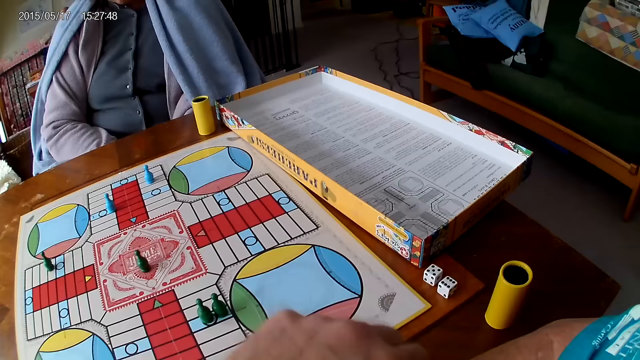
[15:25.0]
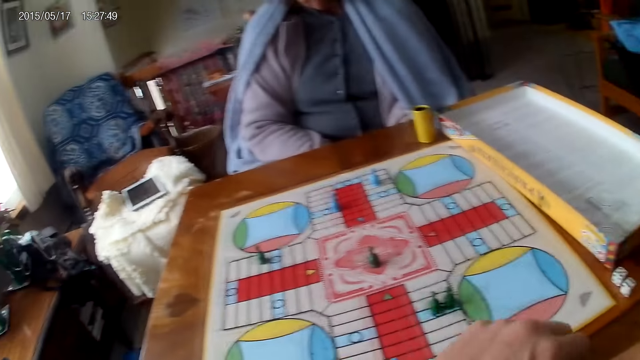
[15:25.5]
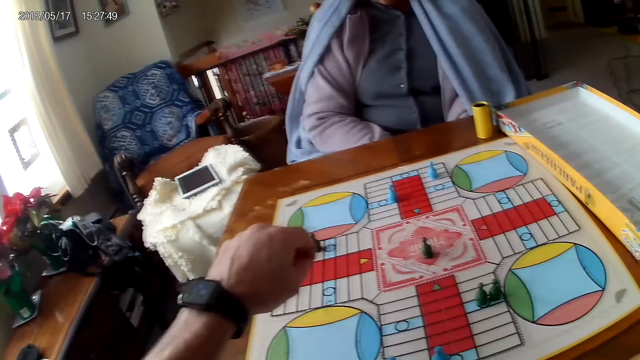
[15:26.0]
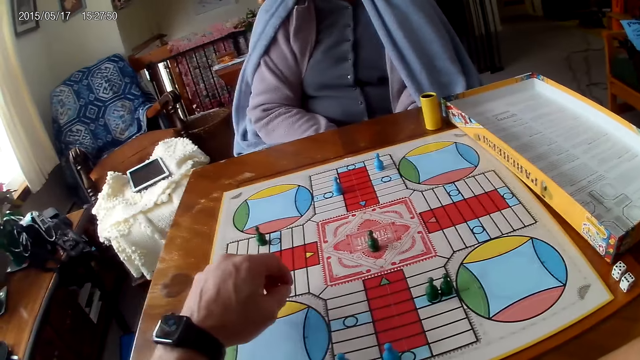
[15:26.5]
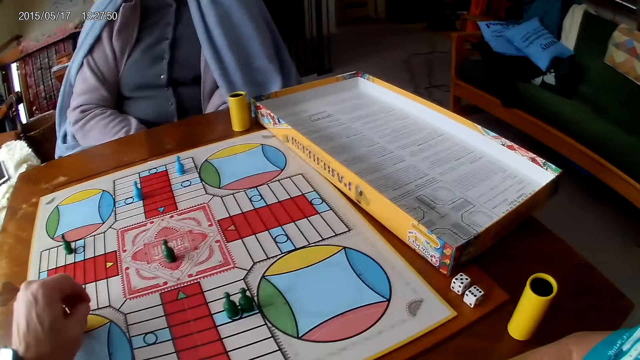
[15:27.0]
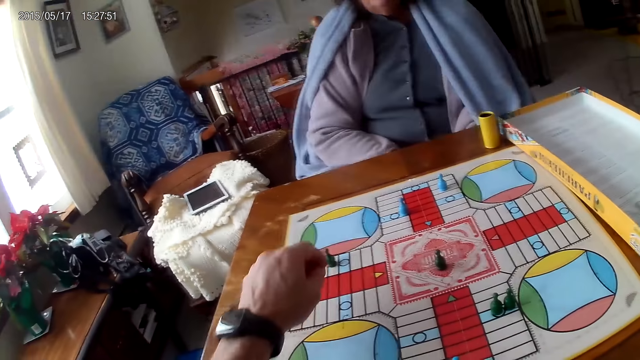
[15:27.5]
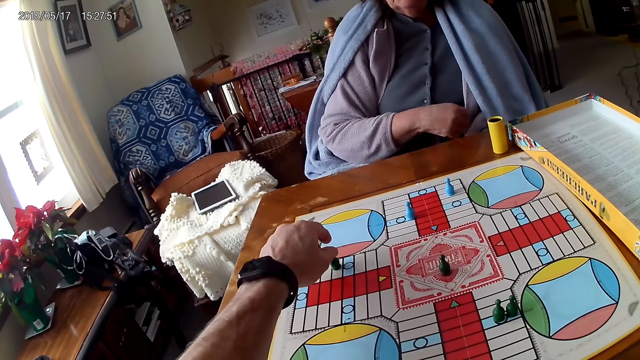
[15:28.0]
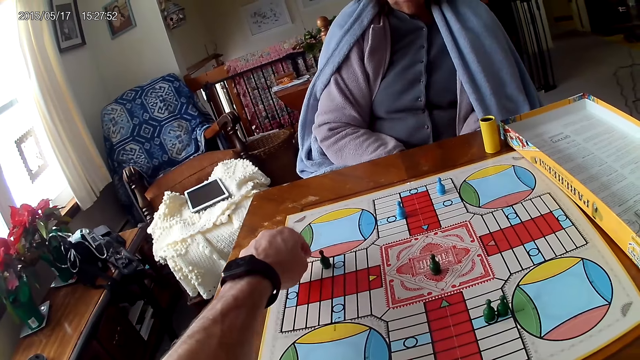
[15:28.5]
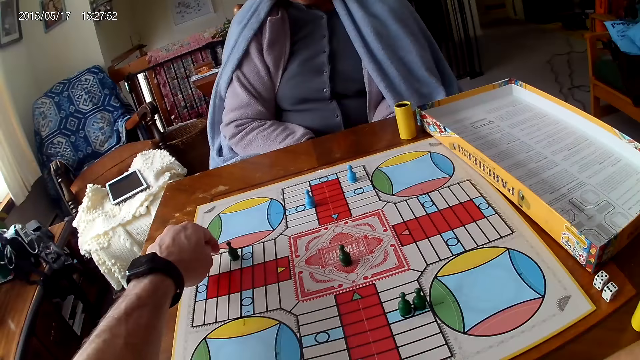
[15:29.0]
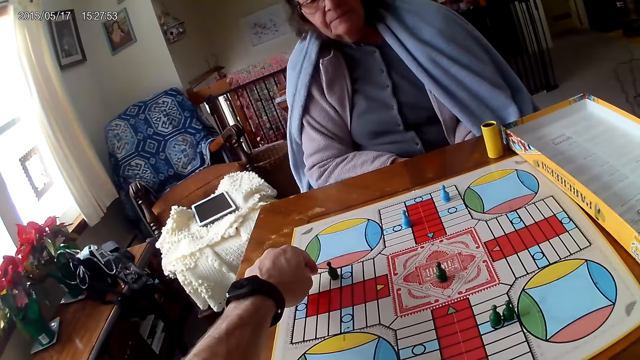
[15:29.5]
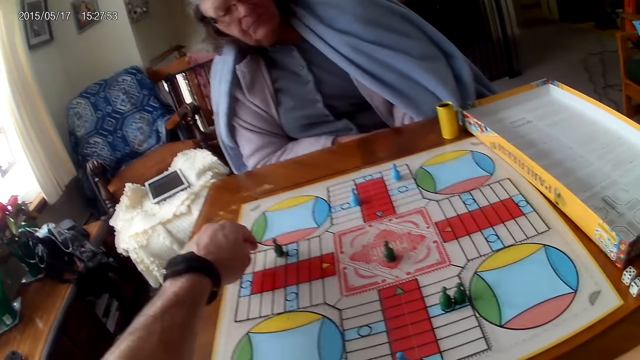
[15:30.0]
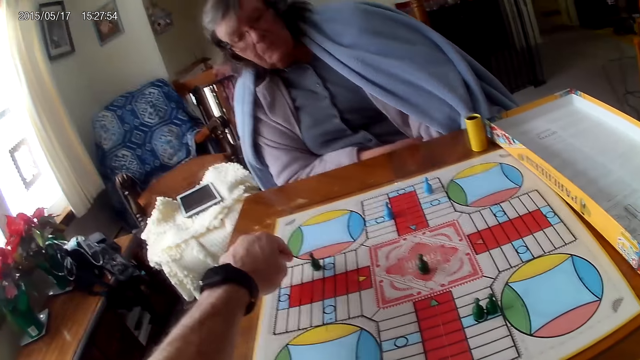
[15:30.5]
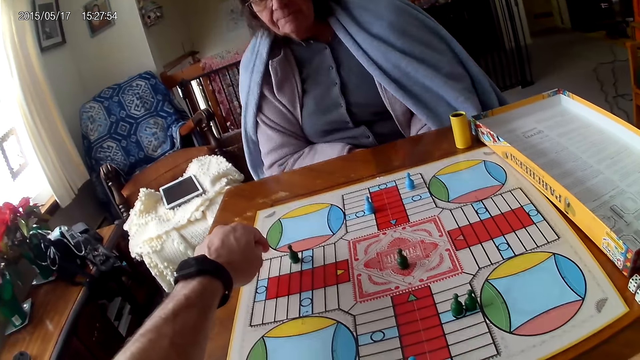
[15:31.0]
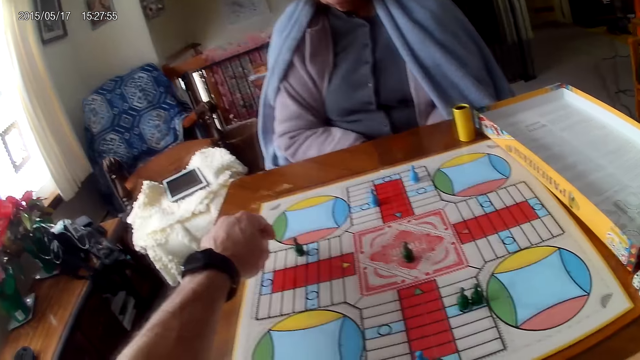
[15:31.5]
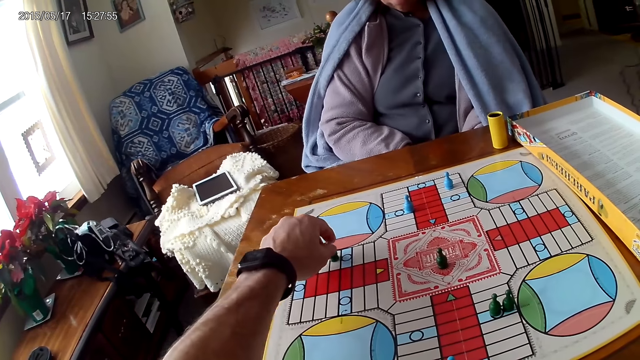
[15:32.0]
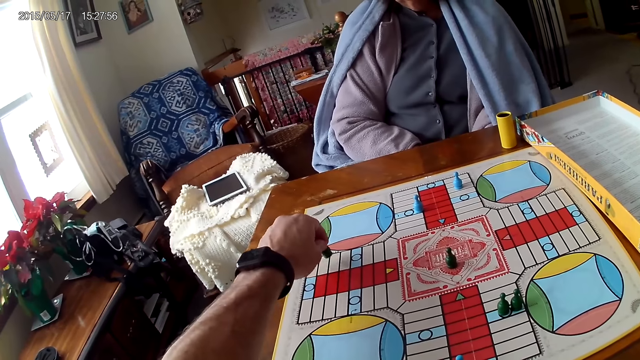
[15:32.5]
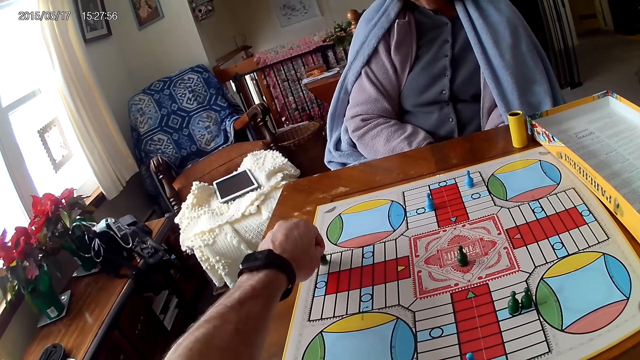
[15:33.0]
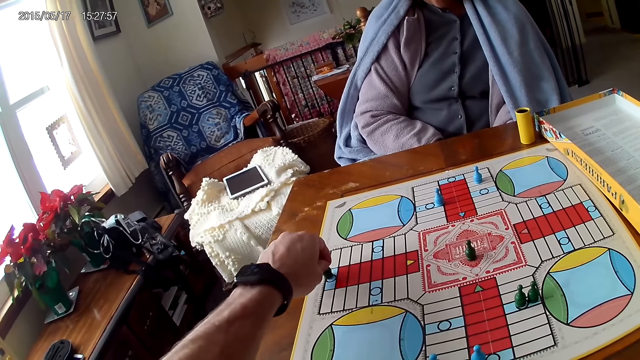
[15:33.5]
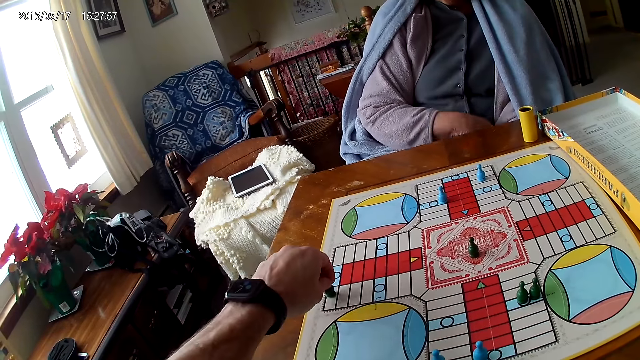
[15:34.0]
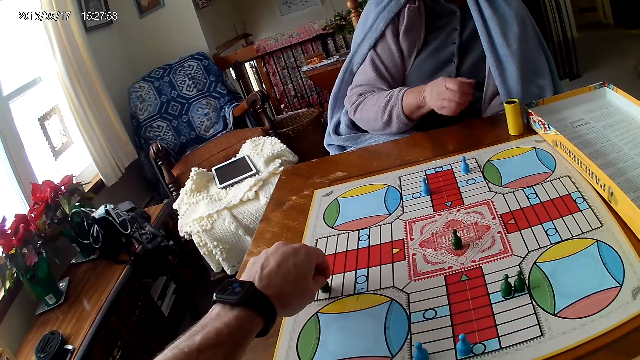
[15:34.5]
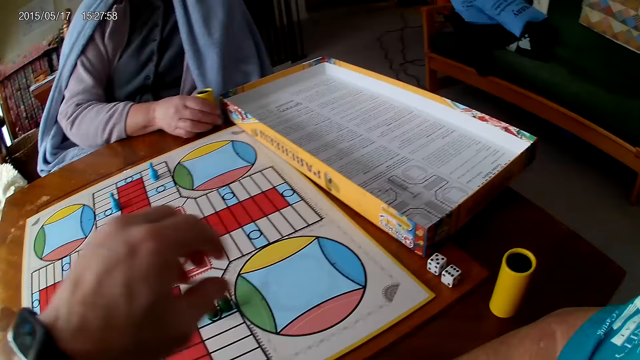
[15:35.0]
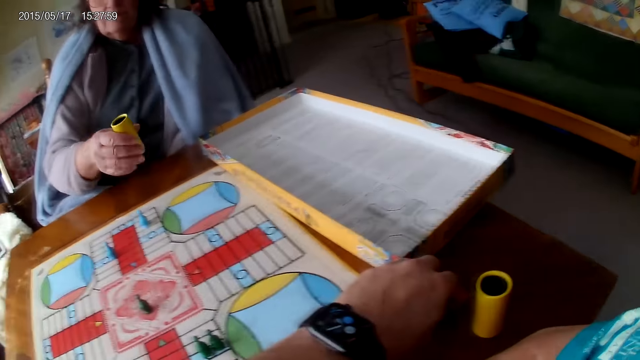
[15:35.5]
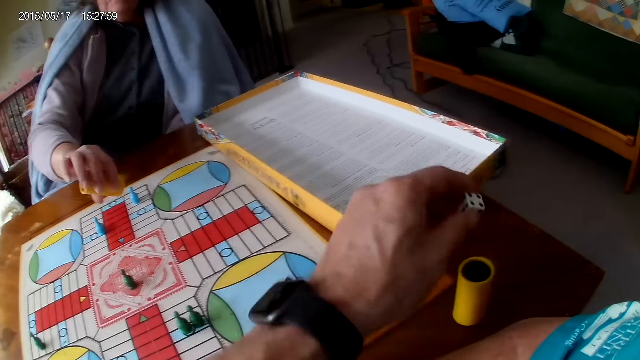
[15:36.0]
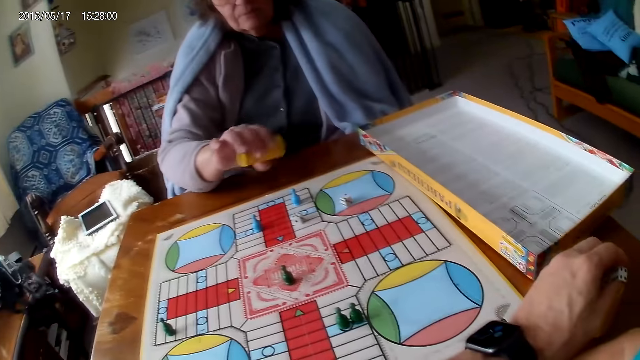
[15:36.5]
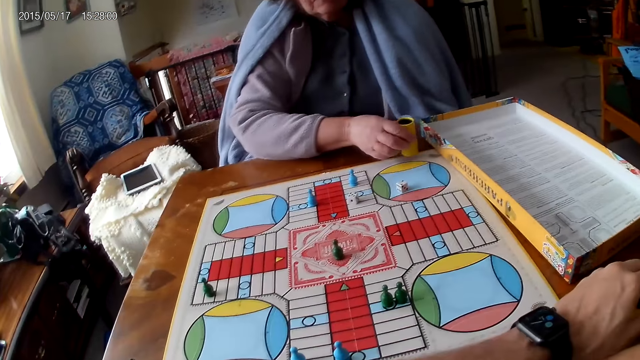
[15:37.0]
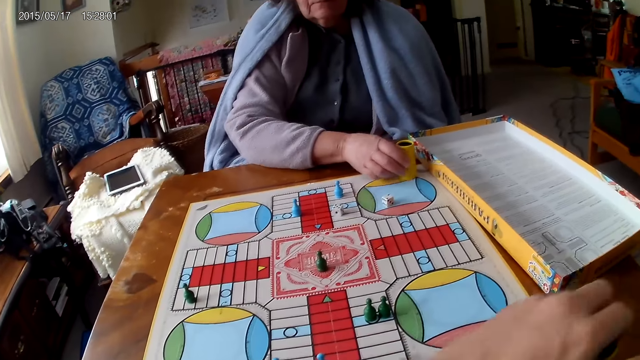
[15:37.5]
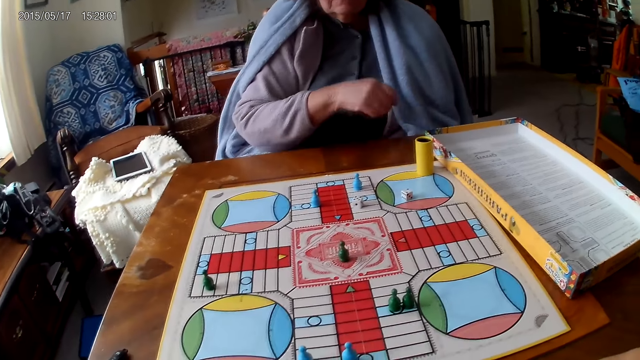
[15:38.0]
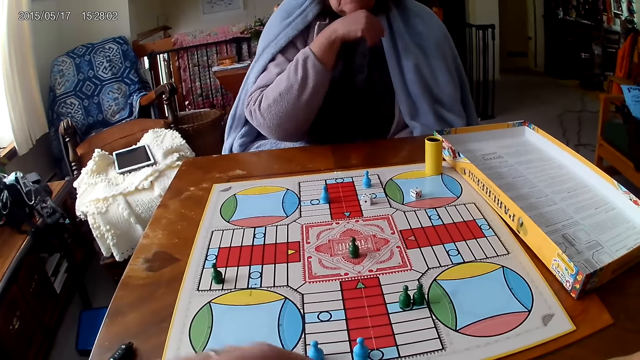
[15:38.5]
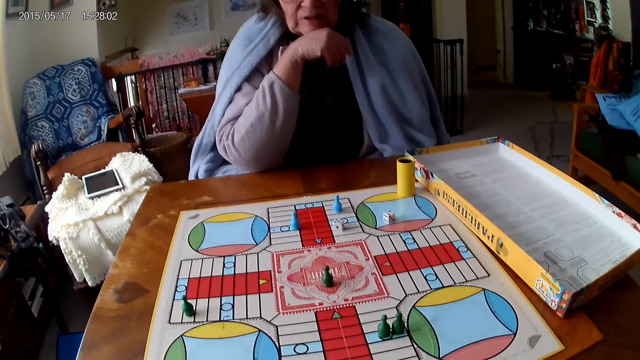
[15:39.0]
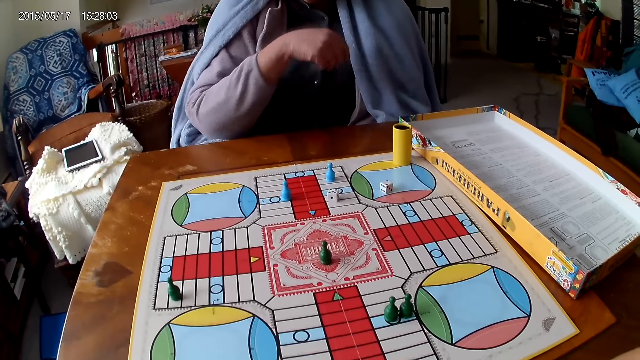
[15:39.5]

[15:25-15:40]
The camera wearer counts the space. He moves another piece on the Ludo board with his right hand. A woman picks the dice cup and shakes her container with her right hand. The camera wearer picks his dice from the Ludo board with his right hand. The woman drops the dice in her container on the Ludo board. The camera wearer drops the dice into his container. The woman drops her container on the table. The camera wearer grabs his container from the table with his right hand.

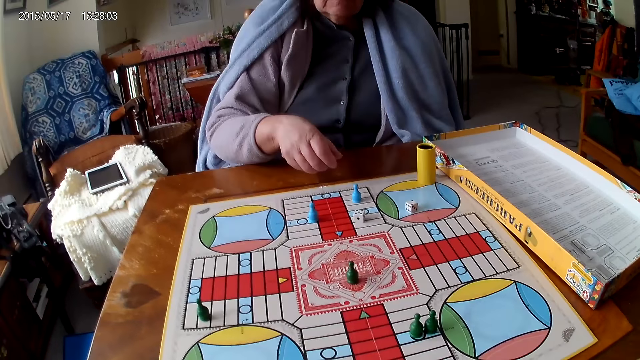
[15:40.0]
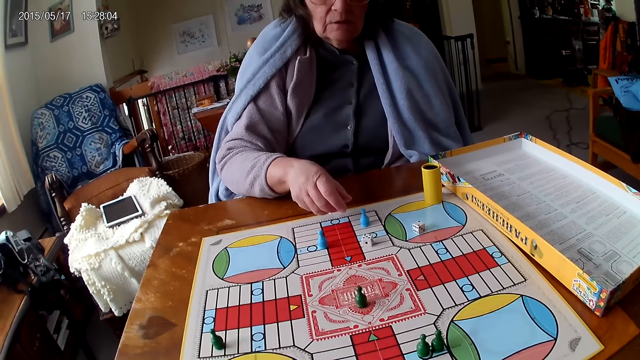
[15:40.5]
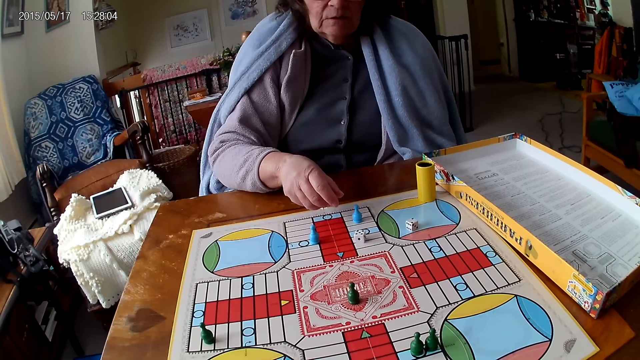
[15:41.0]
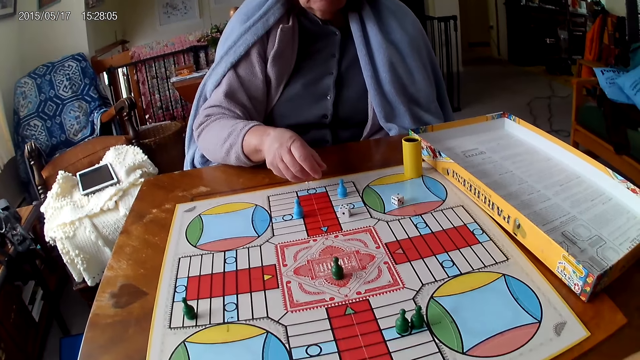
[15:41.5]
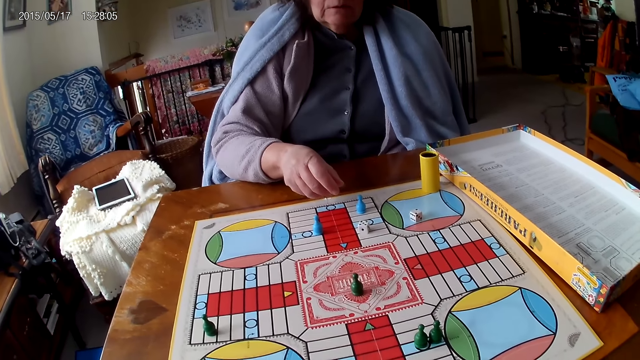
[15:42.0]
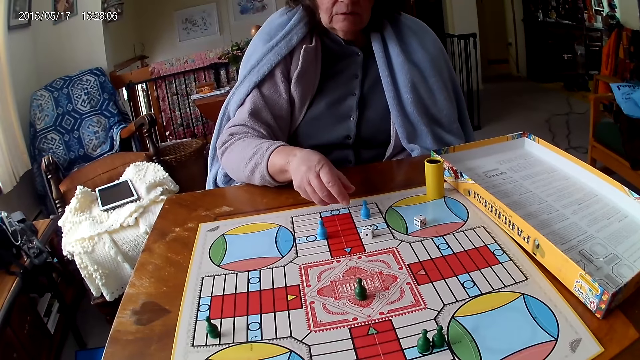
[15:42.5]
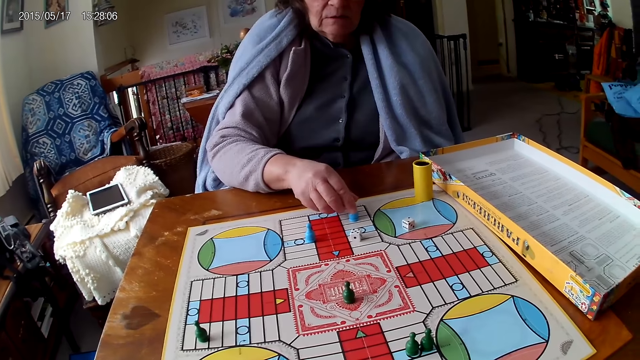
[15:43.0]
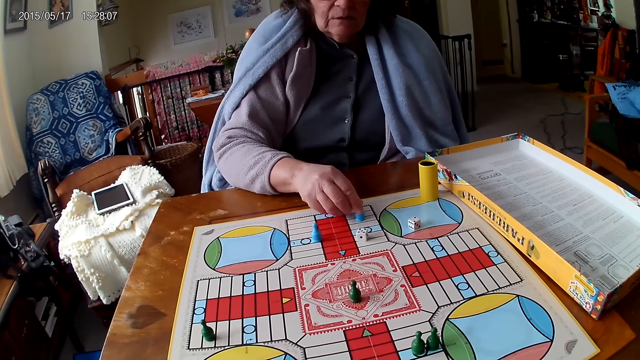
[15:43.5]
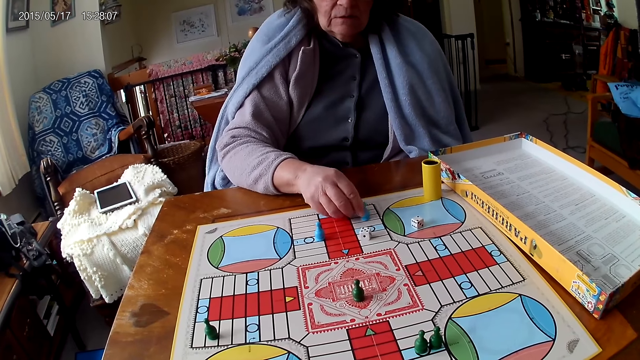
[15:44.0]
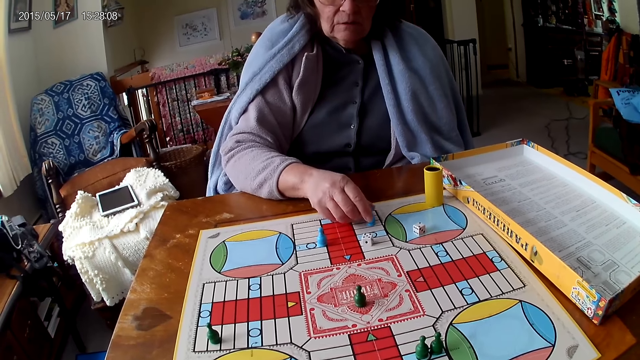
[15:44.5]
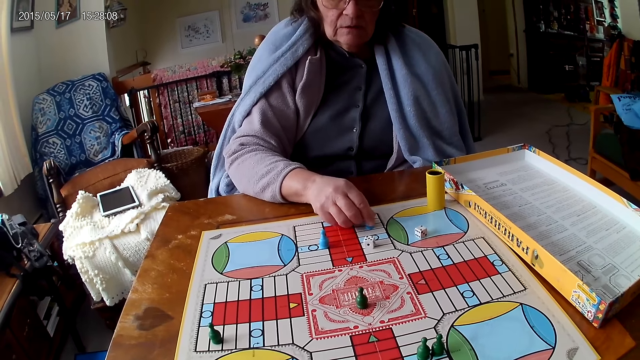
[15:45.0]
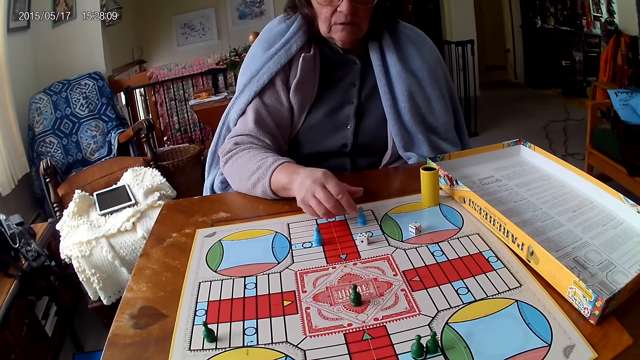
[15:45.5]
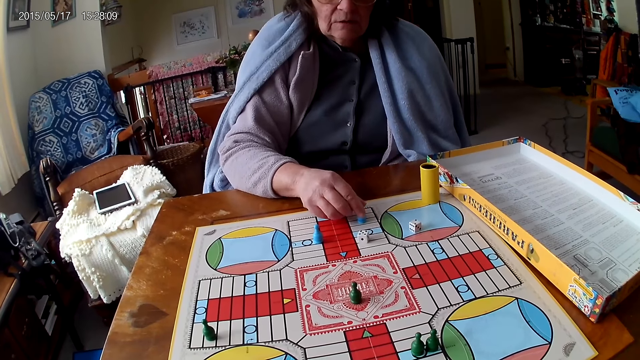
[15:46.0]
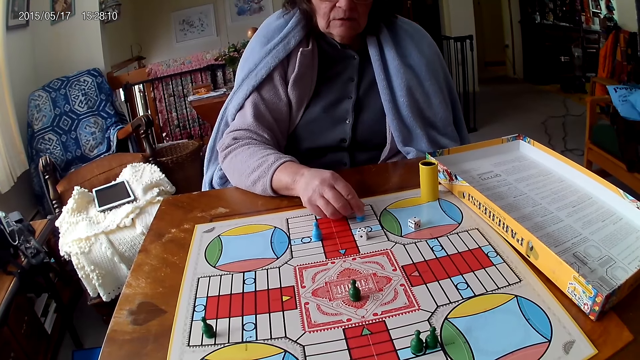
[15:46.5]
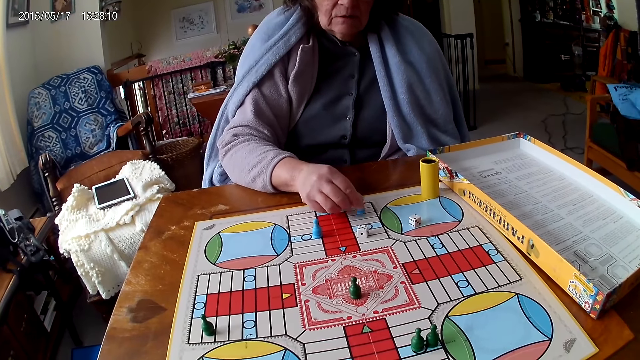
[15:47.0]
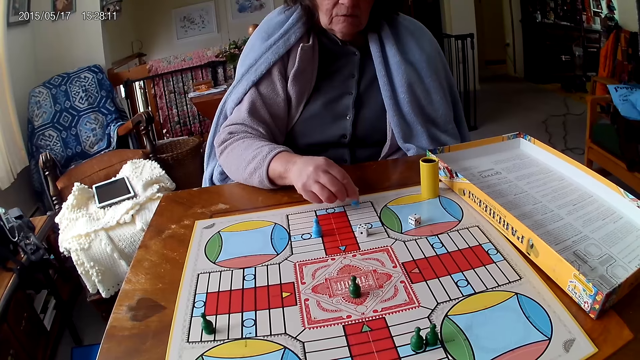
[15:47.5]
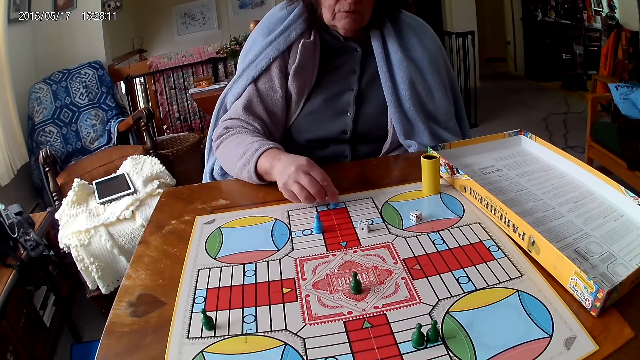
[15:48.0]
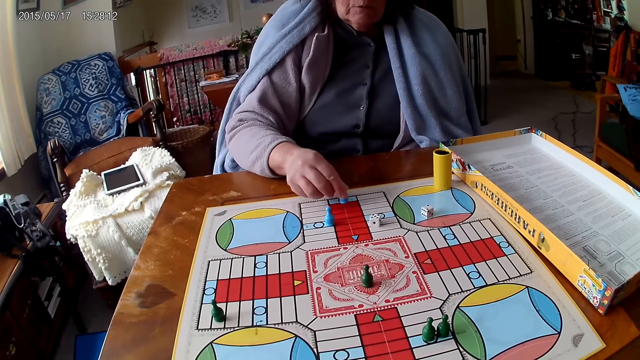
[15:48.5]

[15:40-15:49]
A woman stares at the game. The woman picks the dice. The woman moves a piece on the Ludo board with her right hand.
